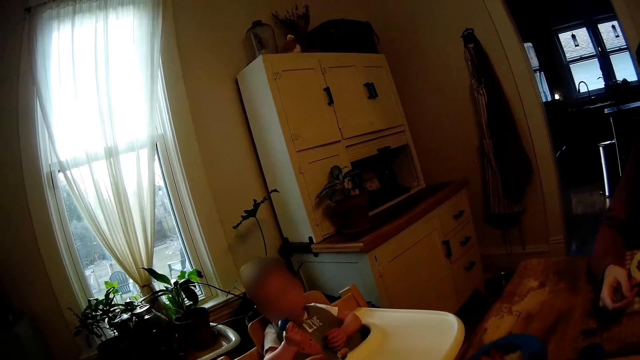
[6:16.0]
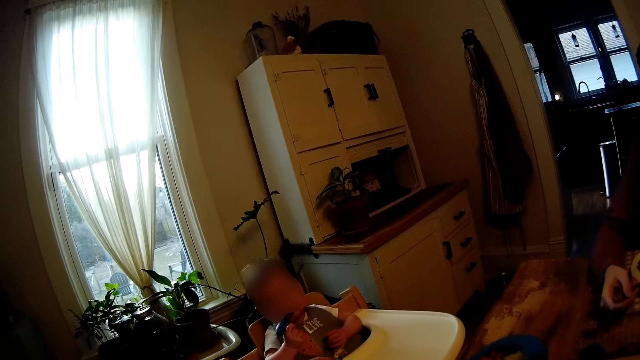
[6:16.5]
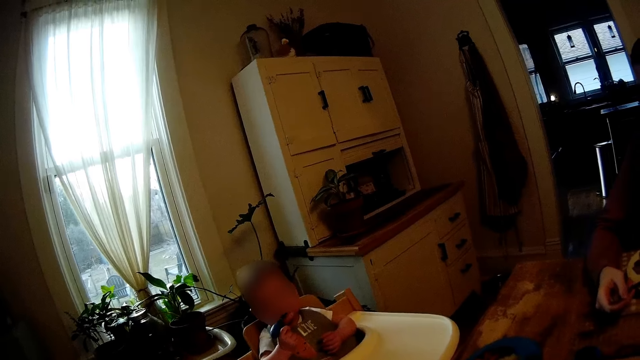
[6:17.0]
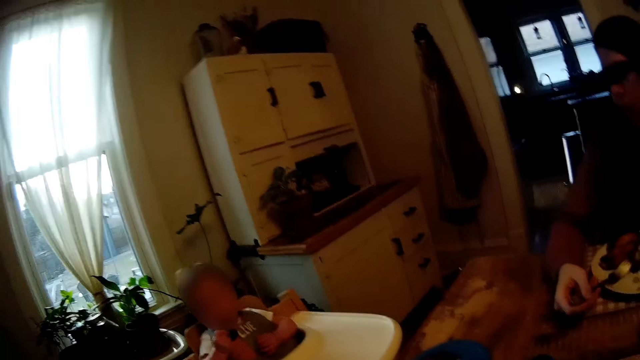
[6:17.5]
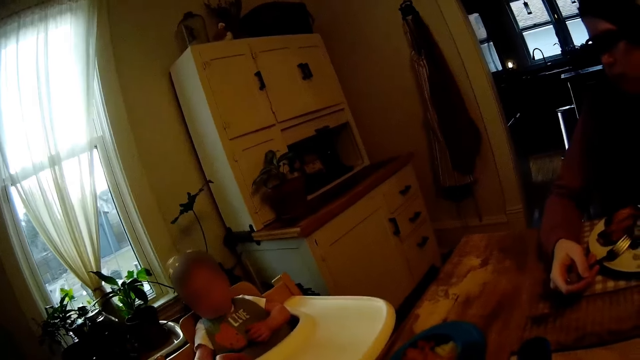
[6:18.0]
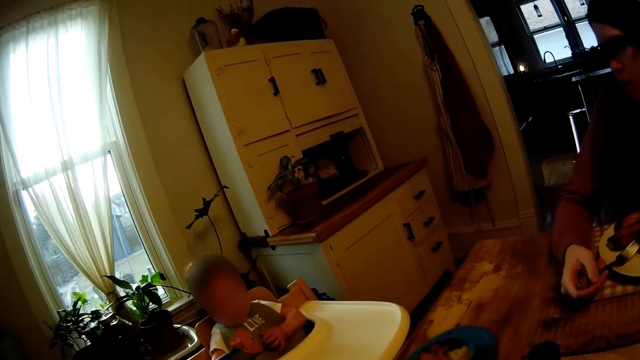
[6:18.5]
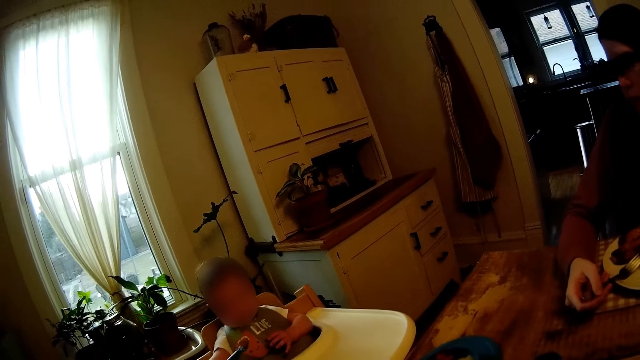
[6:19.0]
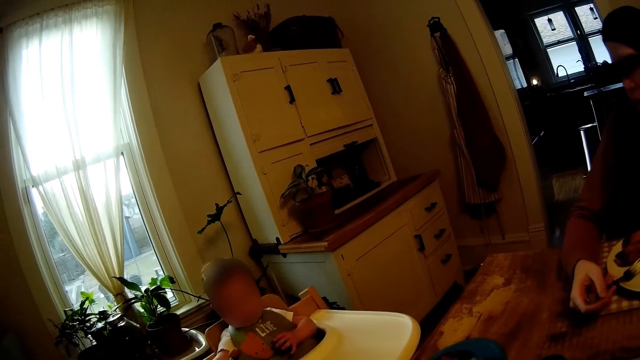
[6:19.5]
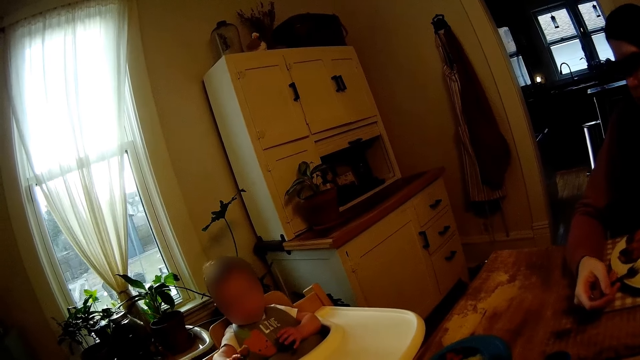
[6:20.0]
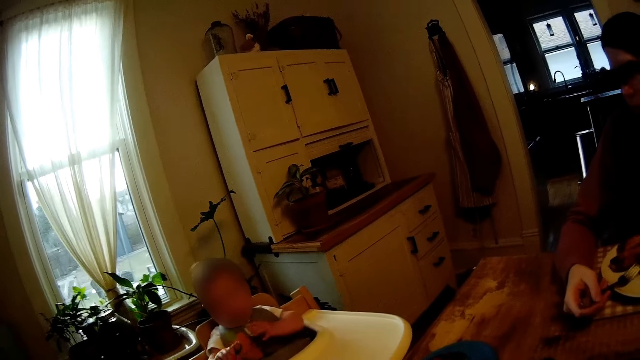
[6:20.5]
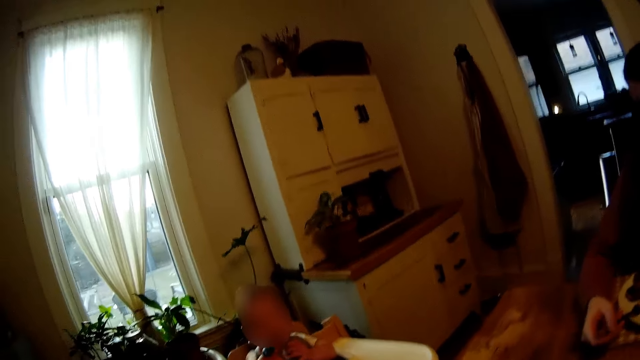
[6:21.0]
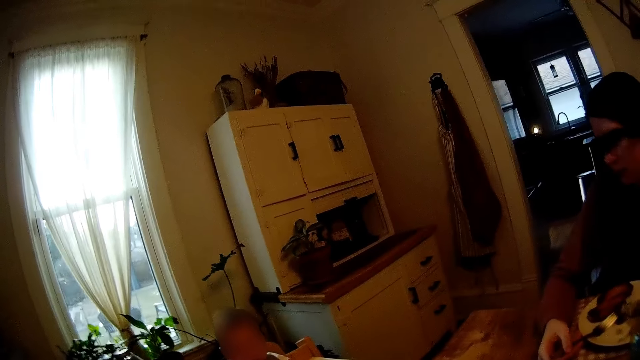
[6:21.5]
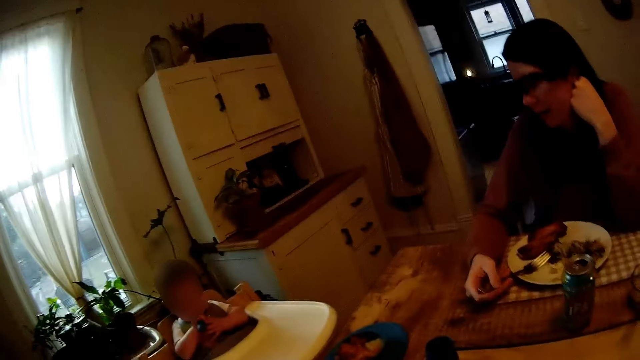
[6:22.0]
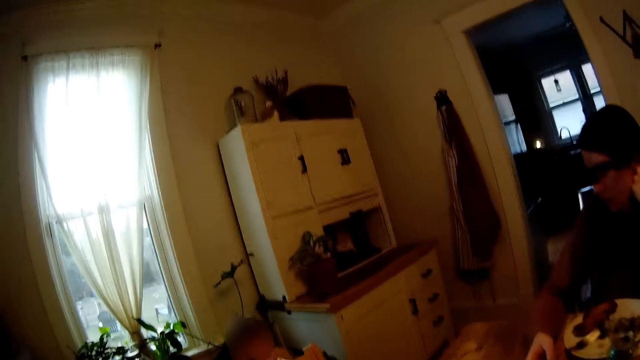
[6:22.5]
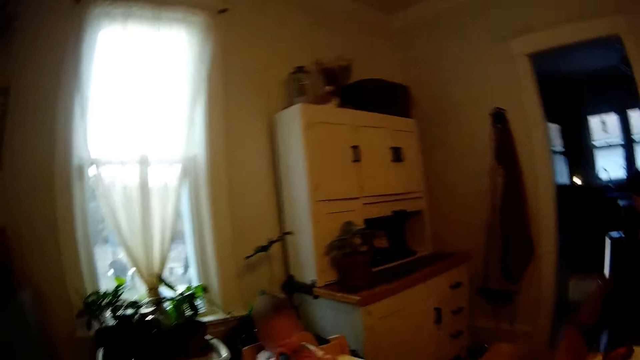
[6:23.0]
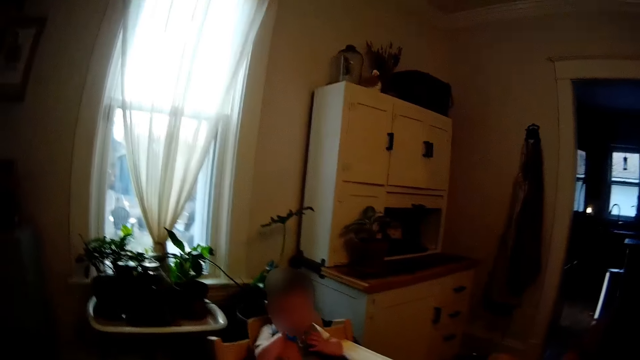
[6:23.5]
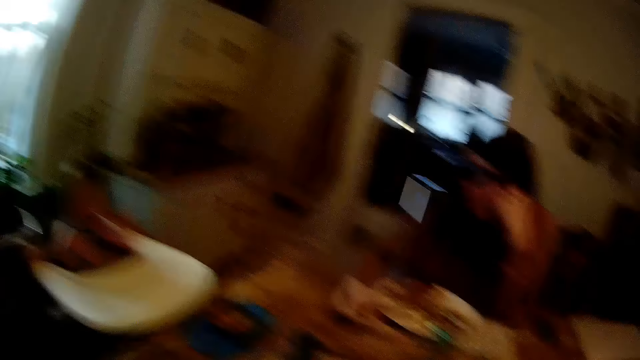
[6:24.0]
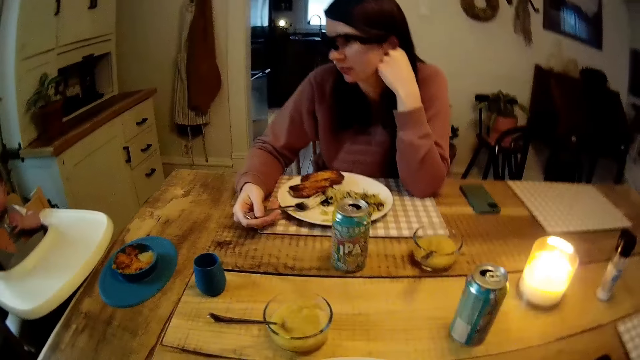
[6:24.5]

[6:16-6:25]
The child picks the baby feeding spoon from the camera wearer's left hand with her right hand. The child puts the baby feeding spoon in her mouth with her right hand.

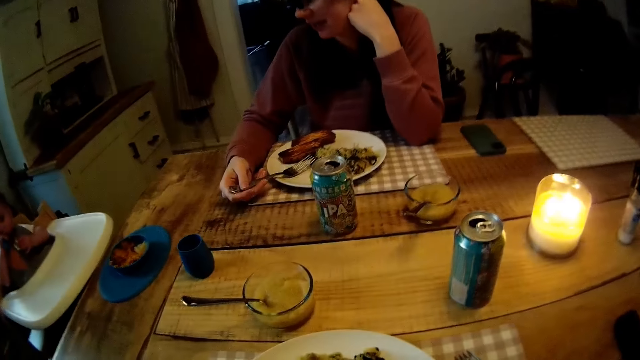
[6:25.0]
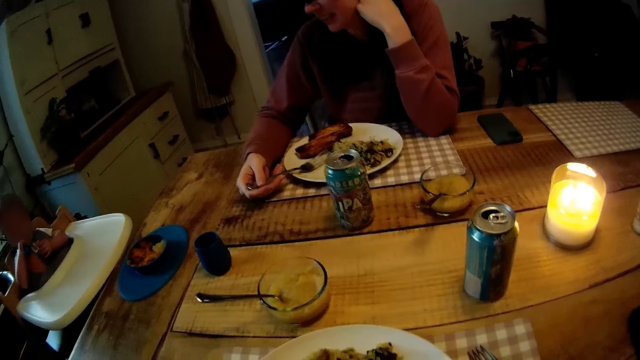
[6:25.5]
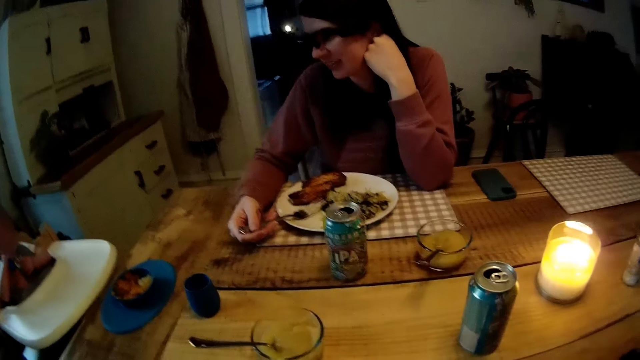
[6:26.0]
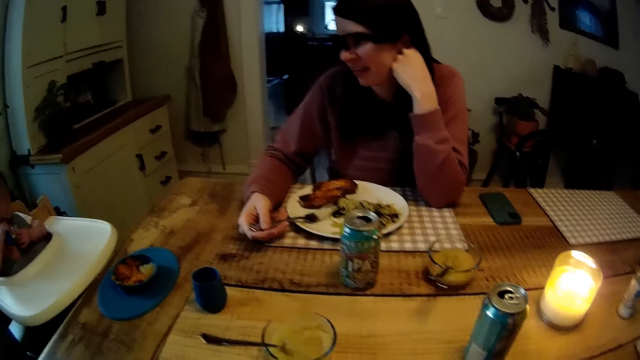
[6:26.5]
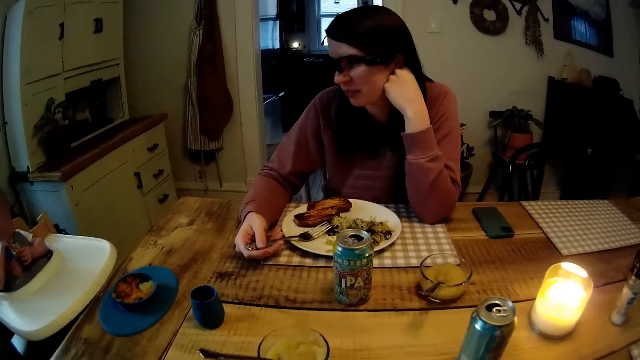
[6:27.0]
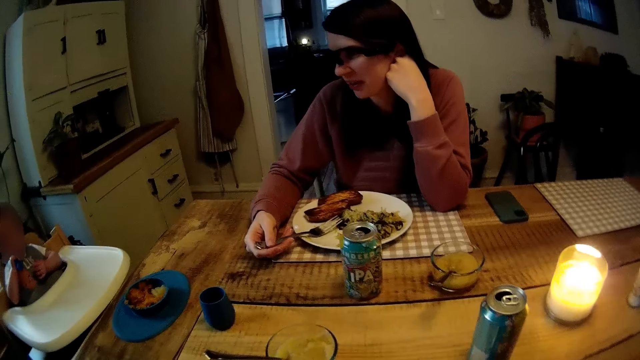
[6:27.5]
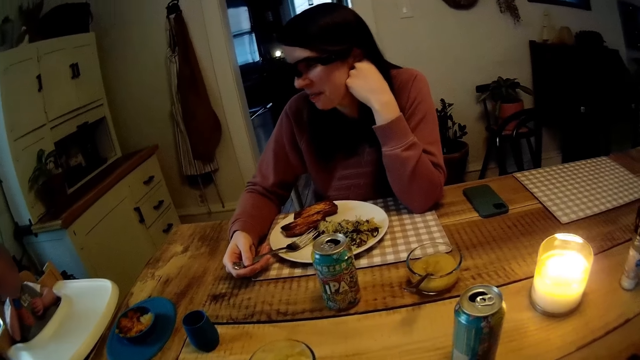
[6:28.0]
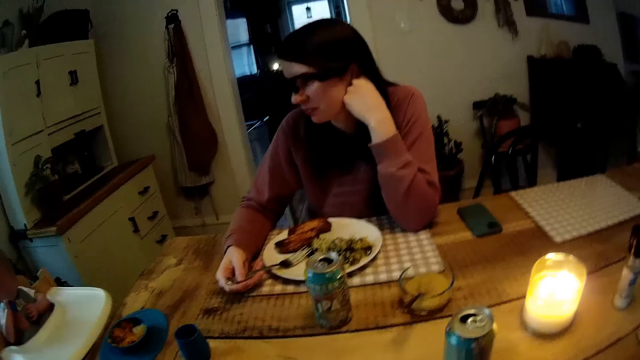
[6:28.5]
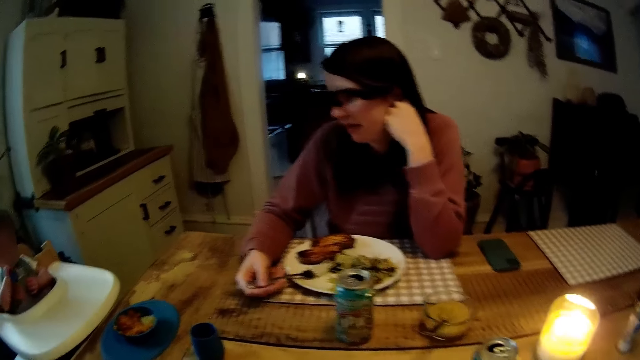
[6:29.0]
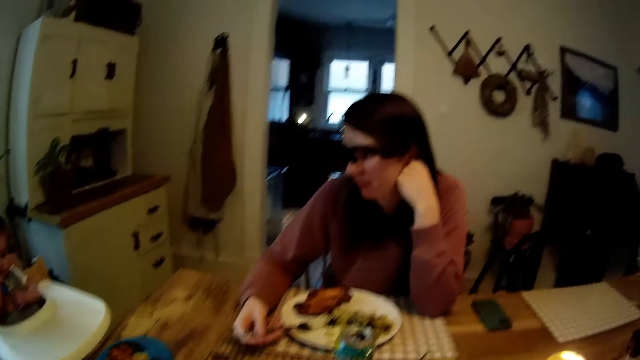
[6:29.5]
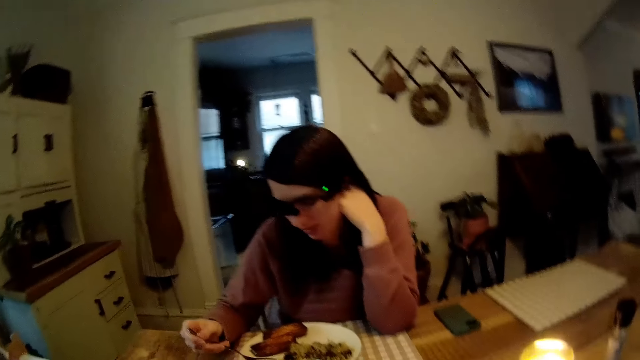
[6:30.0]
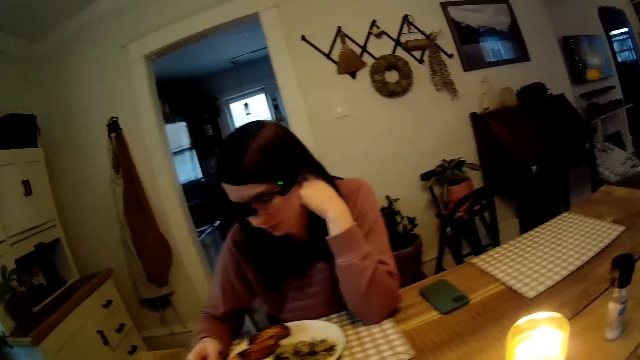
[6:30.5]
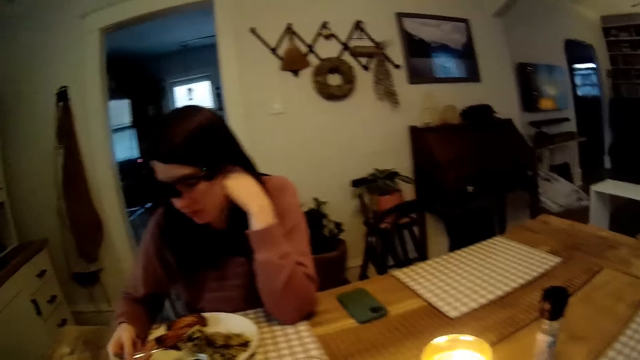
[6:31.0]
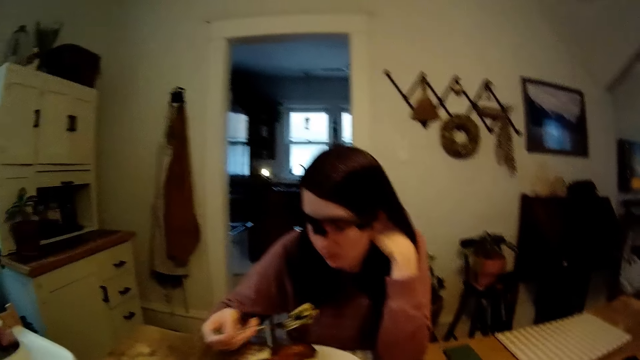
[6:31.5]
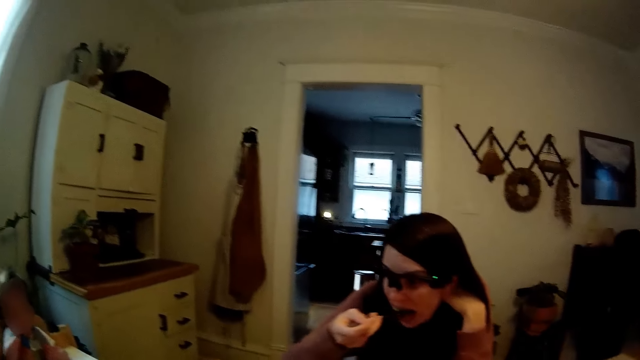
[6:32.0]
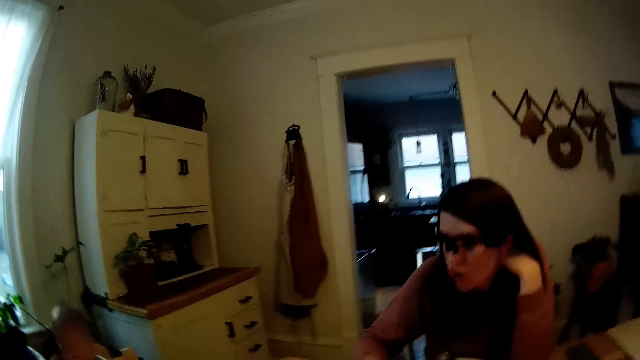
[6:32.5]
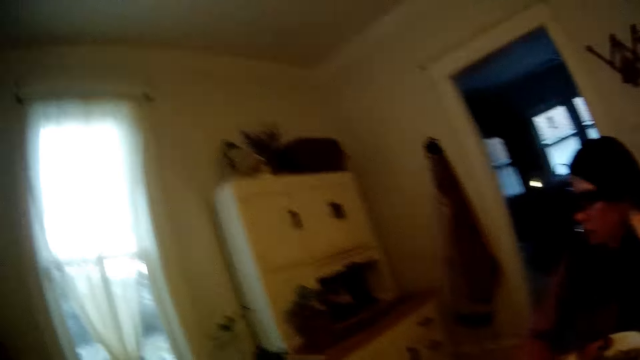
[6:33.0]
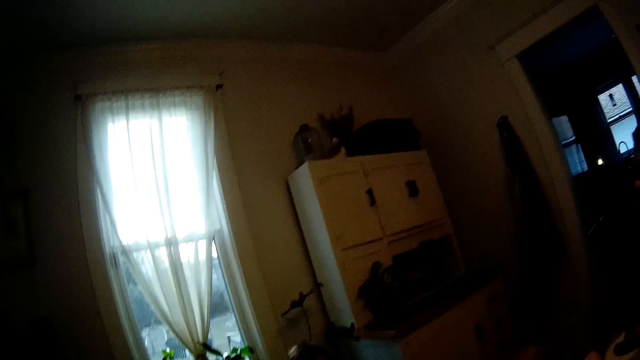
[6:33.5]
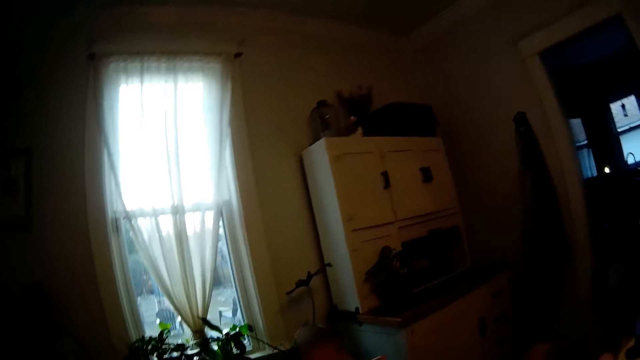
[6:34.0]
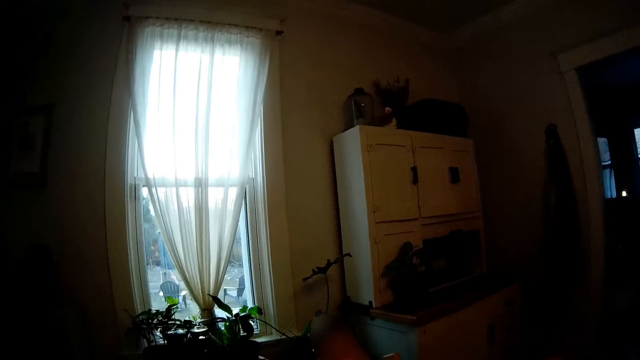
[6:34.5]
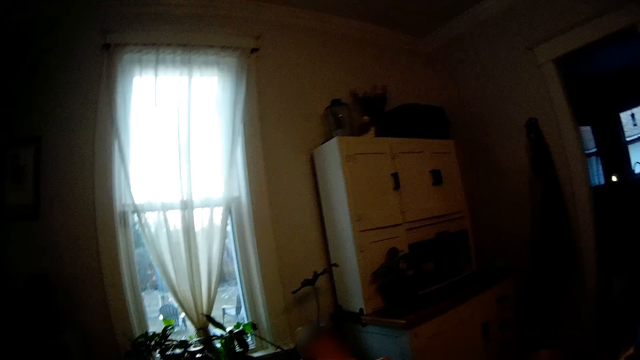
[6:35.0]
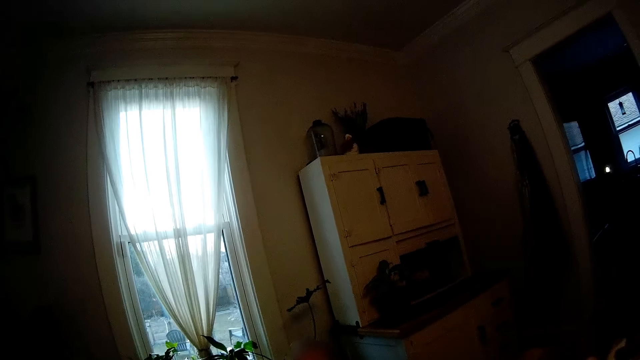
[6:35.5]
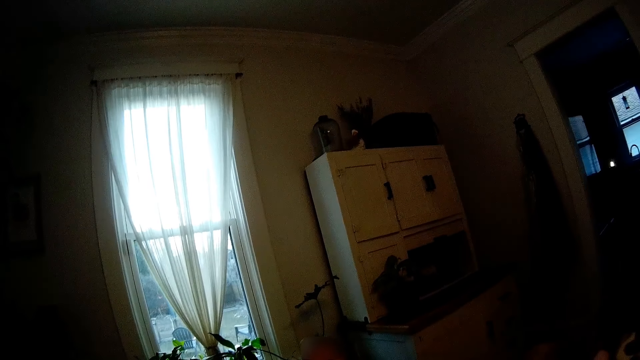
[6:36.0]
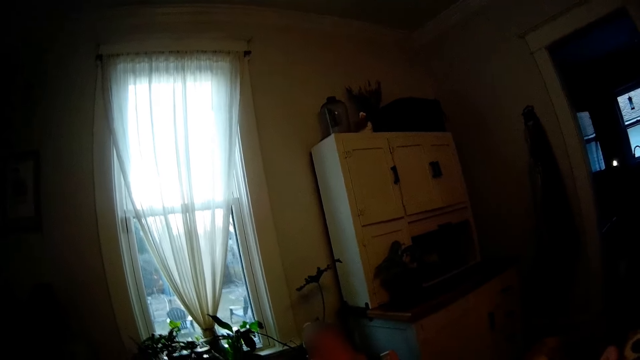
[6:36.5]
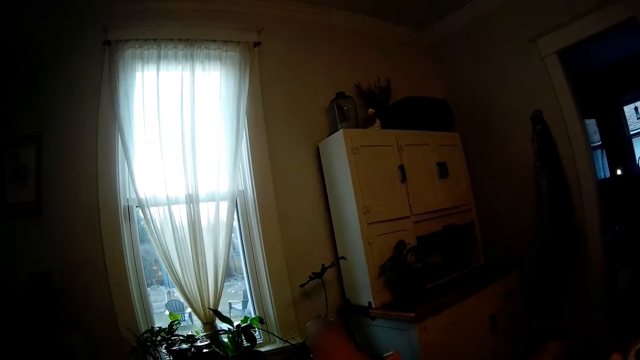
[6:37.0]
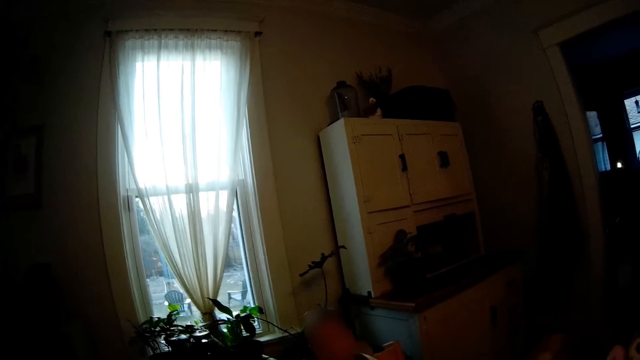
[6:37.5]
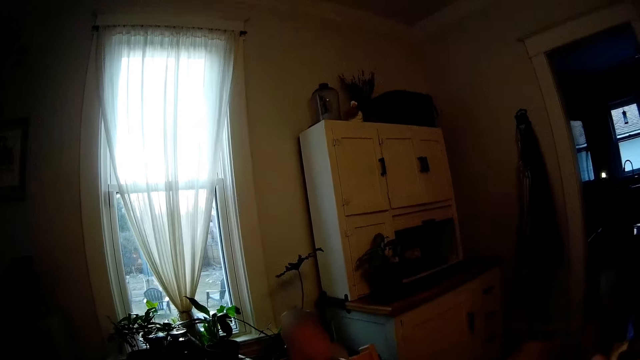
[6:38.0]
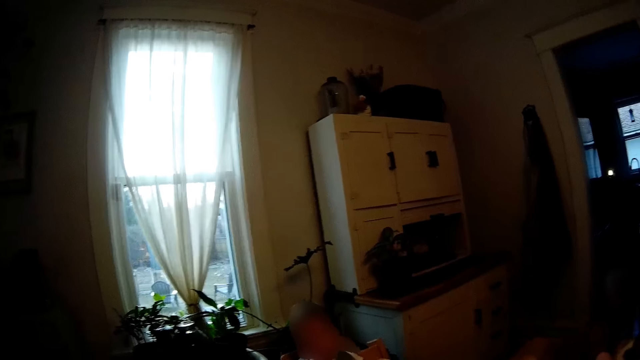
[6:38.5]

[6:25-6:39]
The camera wearer feeds the baby with a spoon. The woman eats vegetables from the plate with the fork in her right hand. The camera wearer stares at the window.
